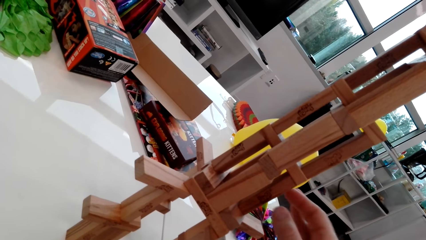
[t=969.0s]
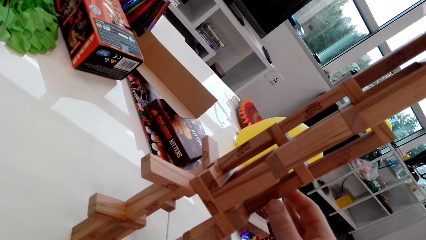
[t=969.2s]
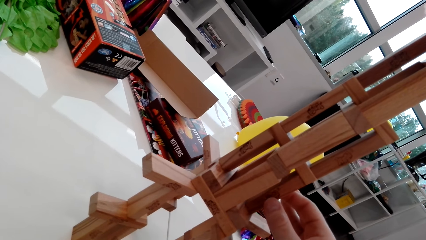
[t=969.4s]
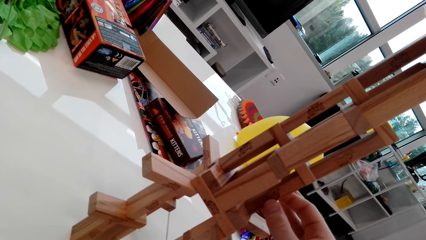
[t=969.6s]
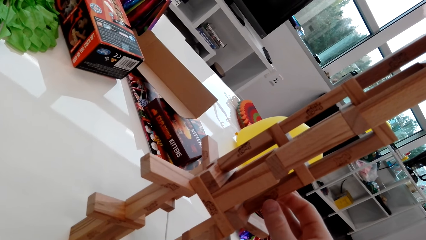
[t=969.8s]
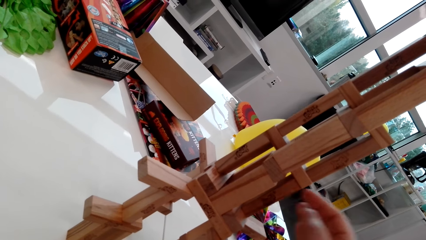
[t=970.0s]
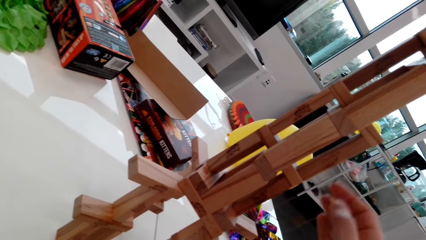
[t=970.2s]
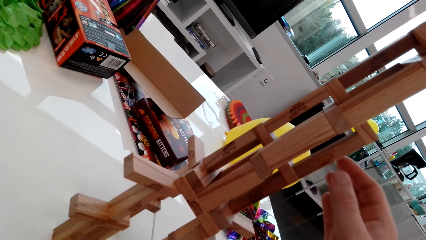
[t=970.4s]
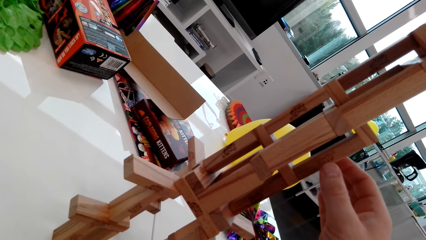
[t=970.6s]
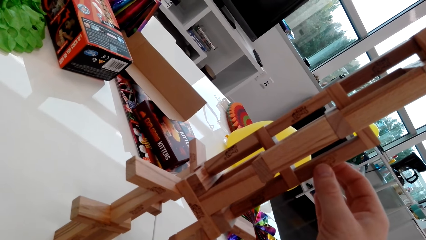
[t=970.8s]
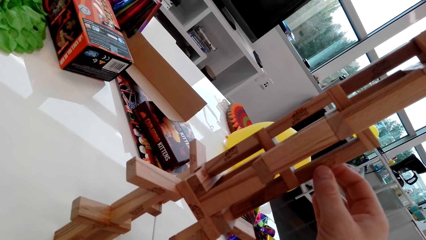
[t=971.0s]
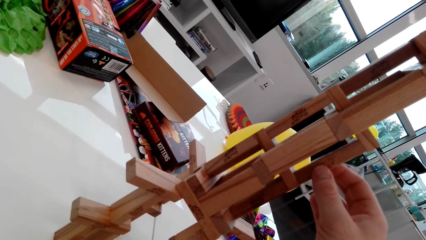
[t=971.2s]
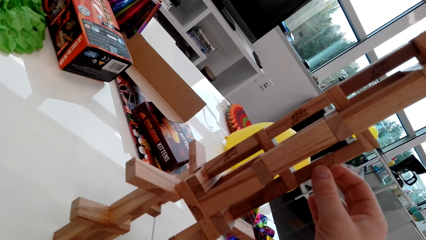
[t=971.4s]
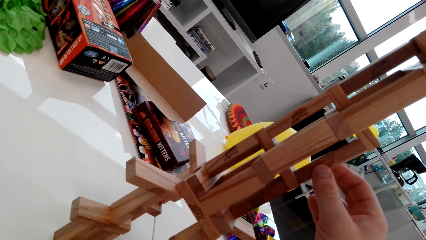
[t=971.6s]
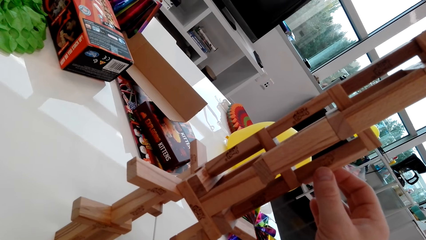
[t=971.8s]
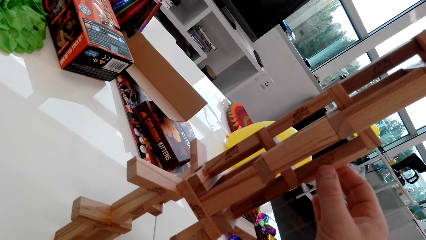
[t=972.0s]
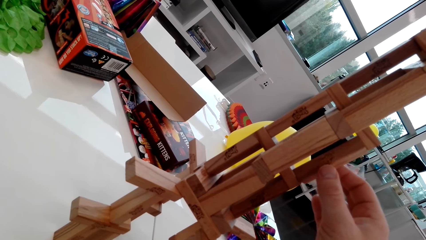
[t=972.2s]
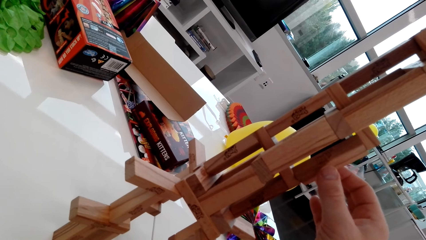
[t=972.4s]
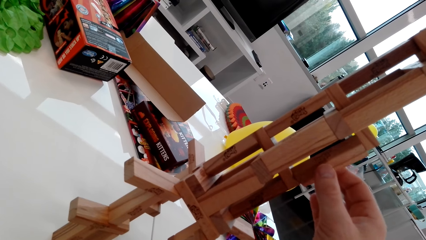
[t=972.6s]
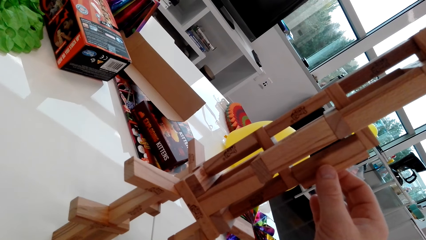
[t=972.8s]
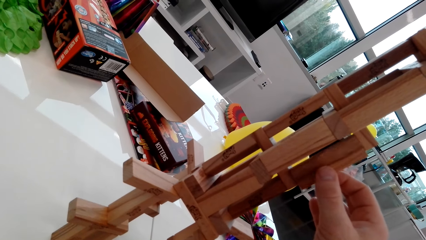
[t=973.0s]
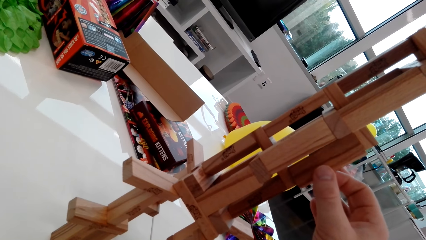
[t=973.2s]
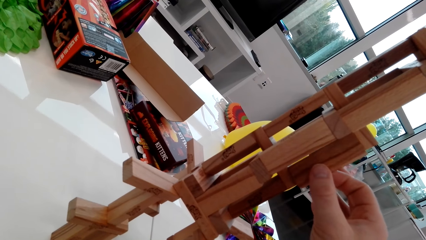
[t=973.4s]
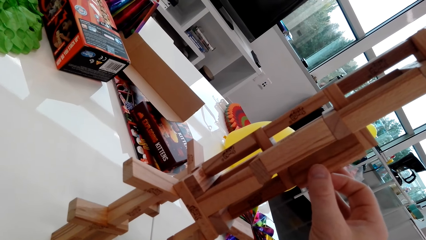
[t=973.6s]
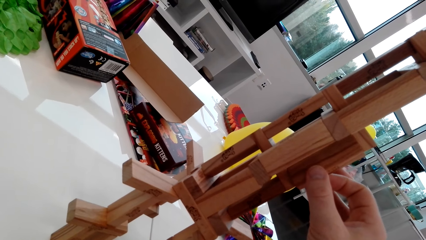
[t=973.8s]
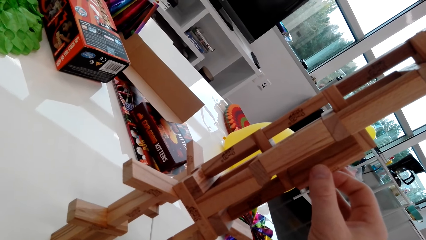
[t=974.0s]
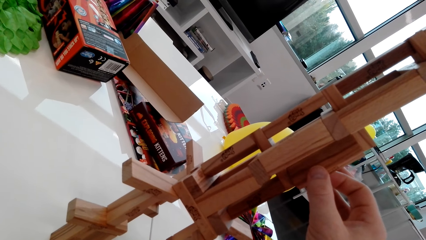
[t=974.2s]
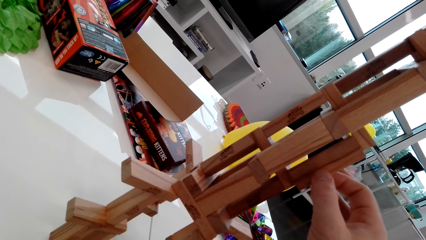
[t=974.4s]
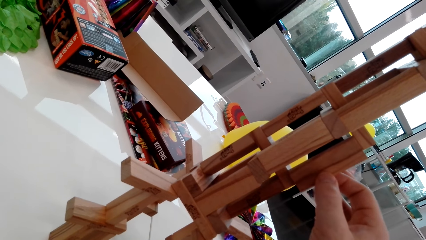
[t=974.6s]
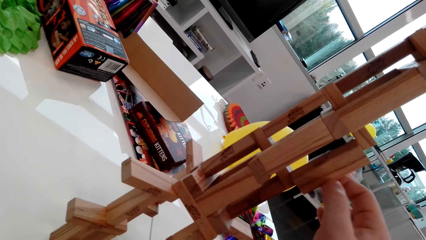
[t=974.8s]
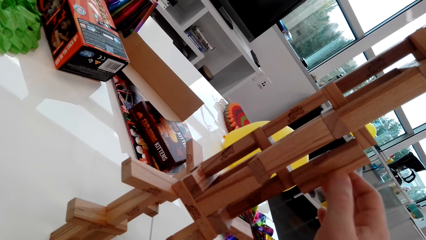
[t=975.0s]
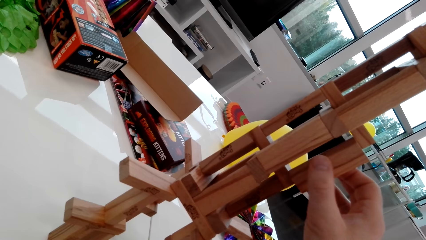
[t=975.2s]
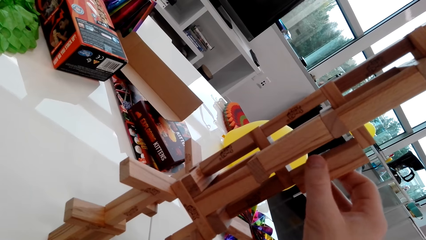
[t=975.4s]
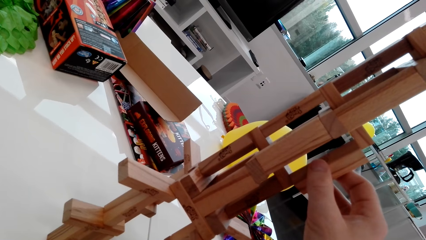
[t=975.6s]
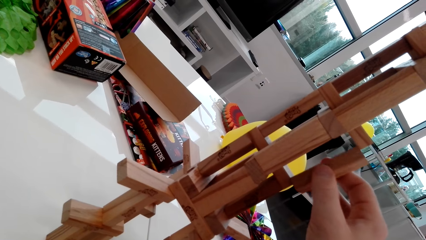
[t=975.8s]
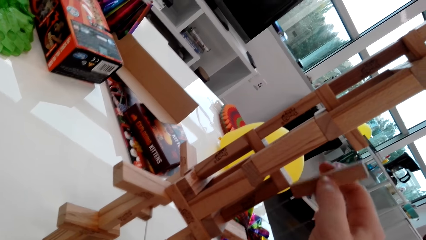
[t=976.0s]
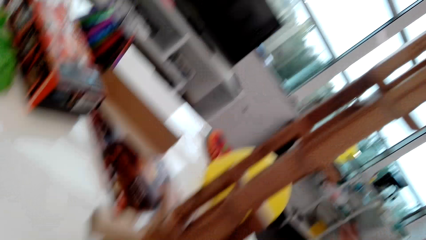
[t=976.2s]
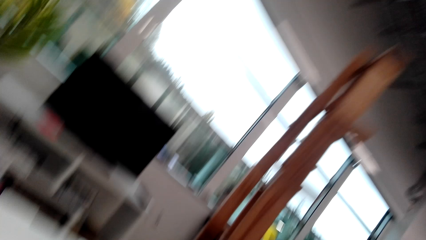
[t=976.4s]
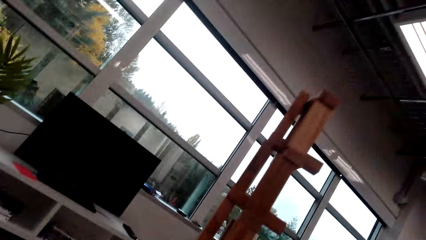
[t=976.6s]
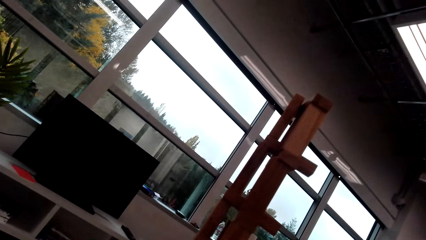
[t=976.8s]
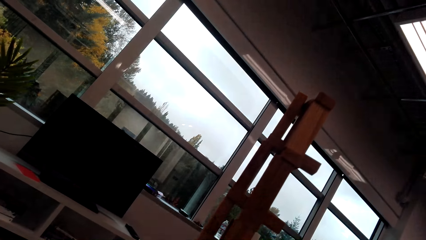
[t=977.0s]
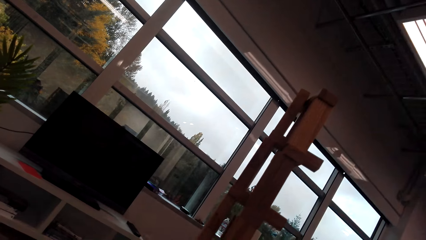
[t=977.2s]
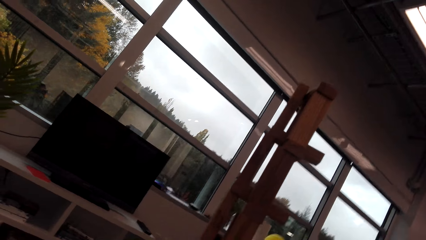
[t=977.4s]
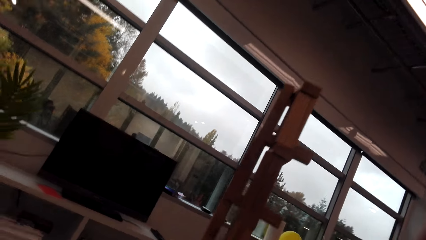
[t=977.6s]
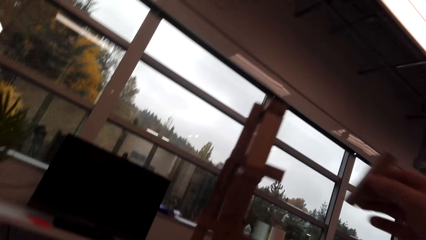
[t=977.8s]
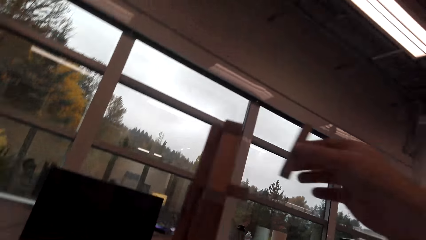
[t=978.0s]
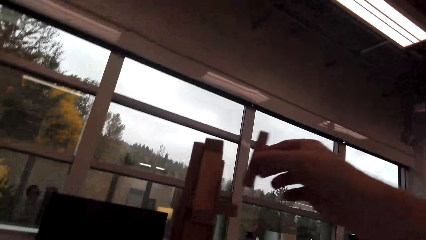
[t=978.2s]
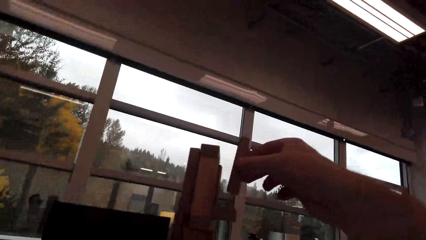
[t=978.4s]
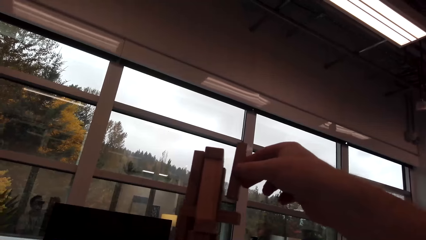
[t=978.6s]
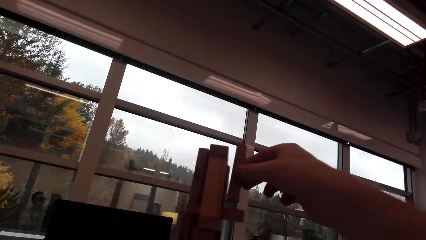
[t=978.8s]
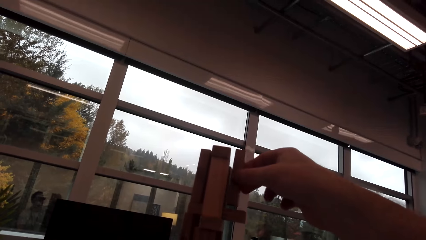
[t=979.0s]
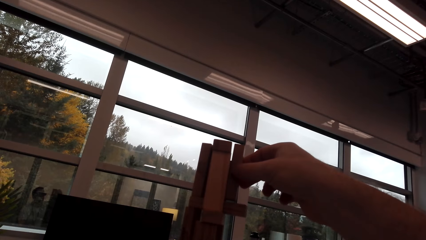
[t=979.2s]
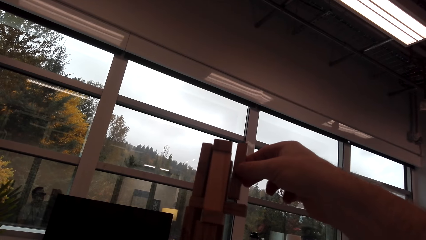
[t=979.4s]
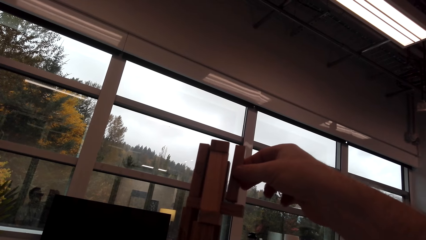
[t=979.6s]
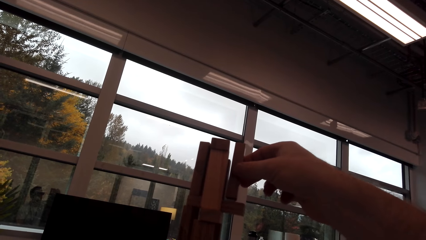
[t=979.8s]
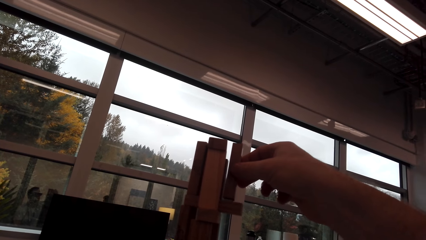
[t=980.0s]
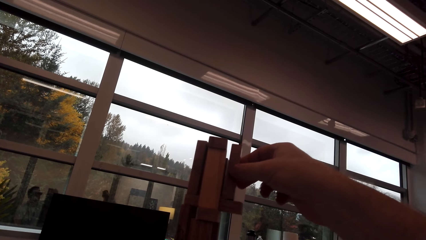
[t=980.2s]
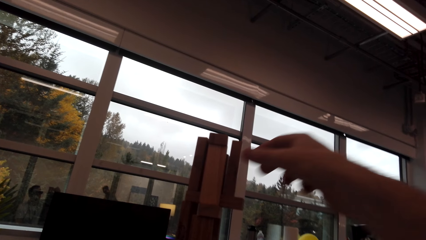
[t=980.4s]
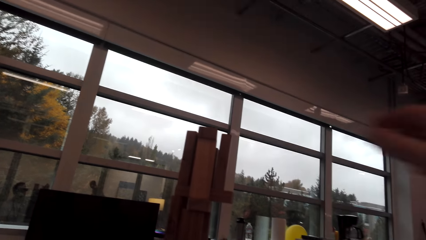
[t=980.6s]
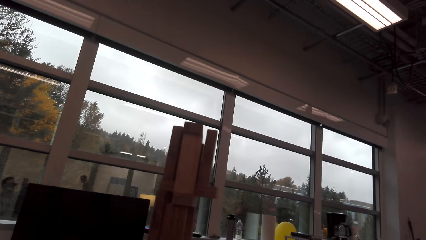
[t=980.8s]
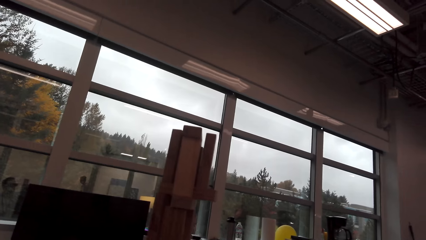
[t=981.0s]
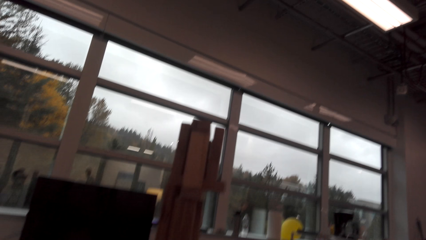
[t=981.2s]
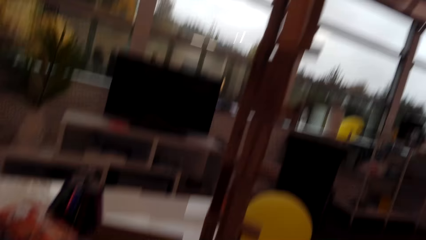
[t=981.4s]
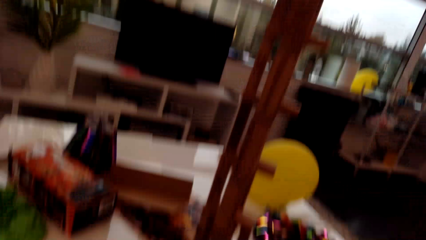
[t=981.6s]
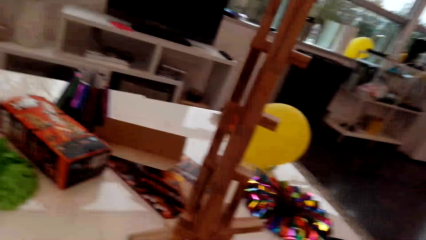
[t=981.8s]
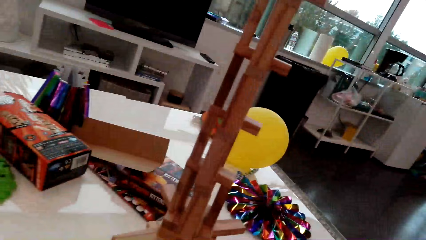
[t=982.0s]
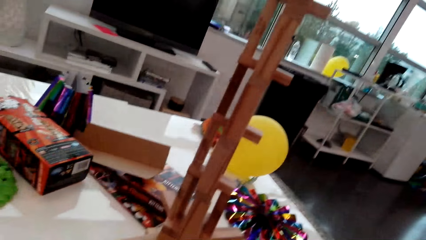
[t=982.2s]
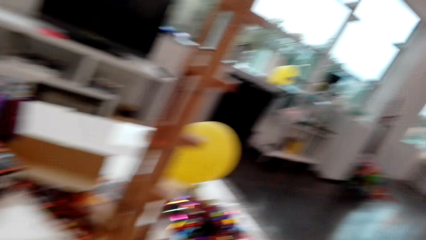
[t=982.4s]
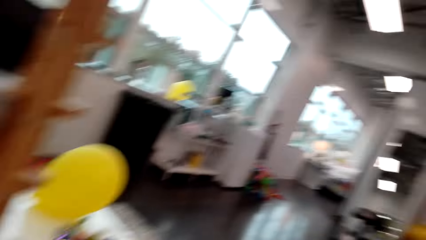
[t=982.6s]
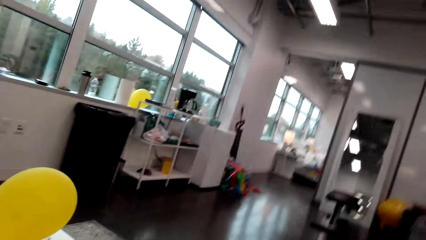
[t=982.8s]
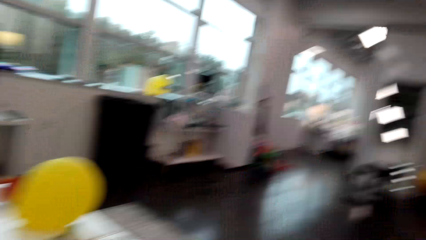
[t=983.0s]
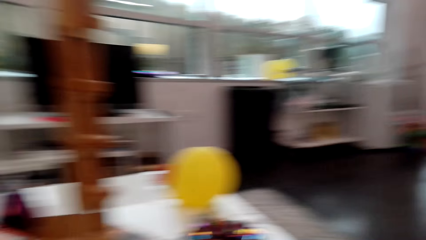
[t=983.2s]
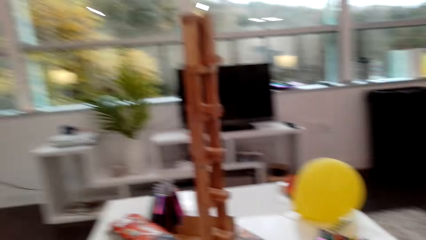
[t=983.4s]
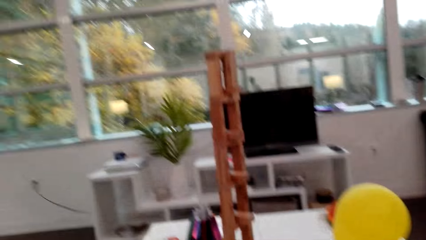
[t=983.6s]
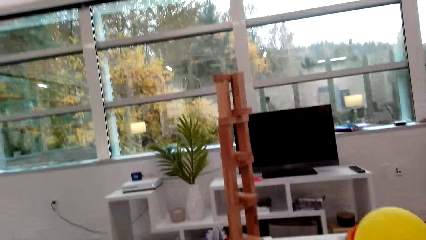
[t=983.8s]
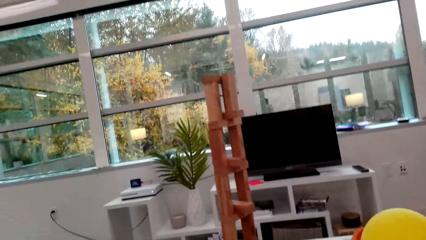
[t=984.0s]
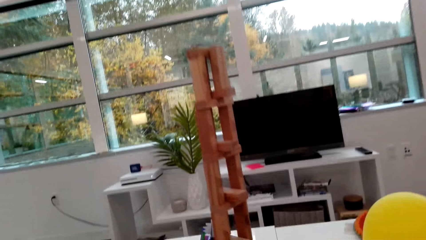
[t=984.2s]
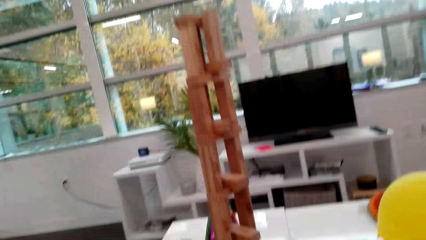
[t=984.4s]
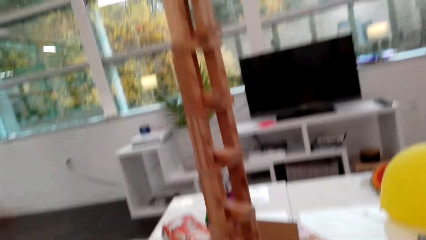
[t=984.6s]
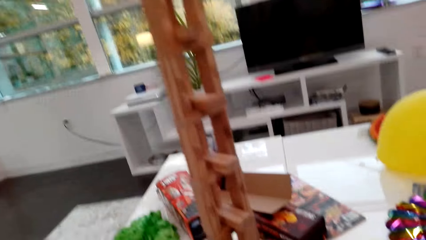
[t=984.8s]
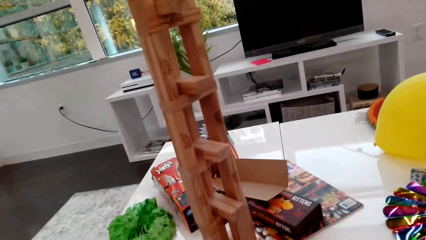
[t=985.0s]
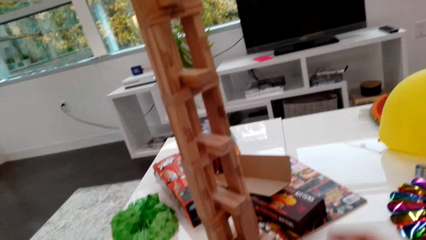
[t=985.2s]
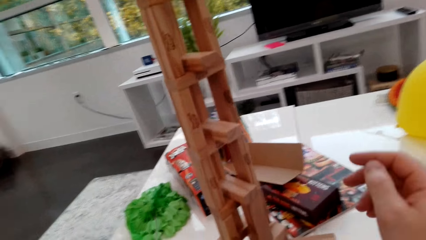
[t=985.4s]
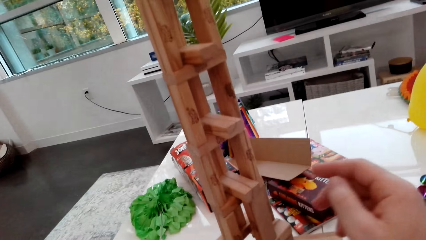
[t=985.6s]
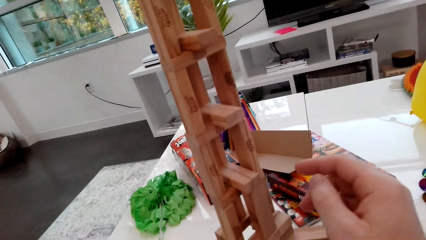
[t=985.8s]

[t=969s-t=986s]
The camera wearer picks up a small piece of wood. They twist the cube around. They remove the cube from the stack. They look around. They place the cube on top of the stack. They look around.
